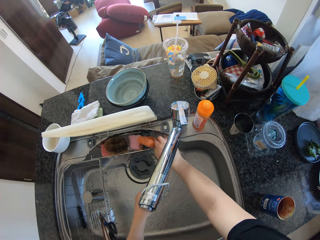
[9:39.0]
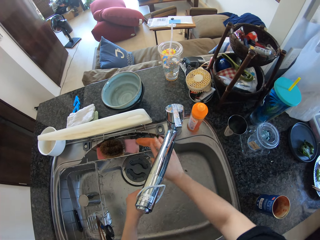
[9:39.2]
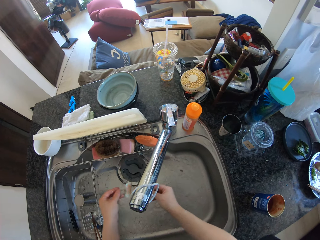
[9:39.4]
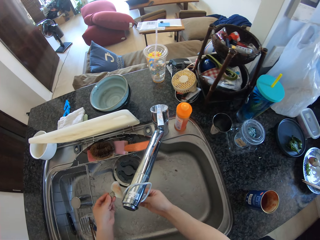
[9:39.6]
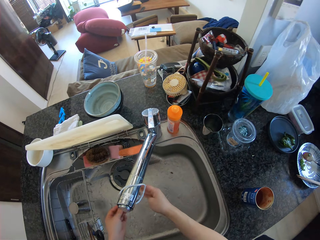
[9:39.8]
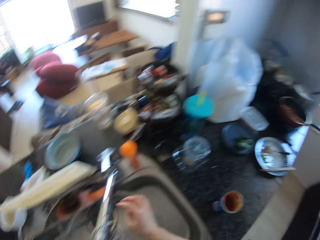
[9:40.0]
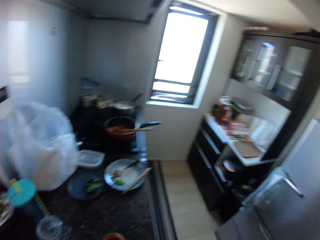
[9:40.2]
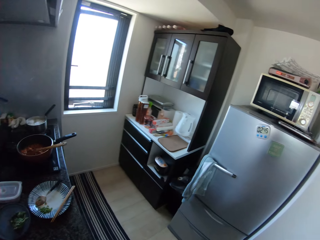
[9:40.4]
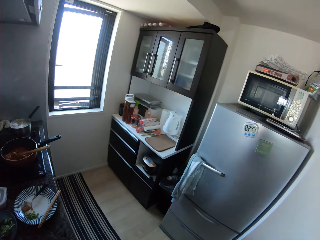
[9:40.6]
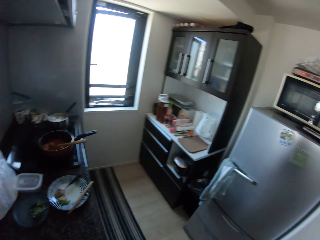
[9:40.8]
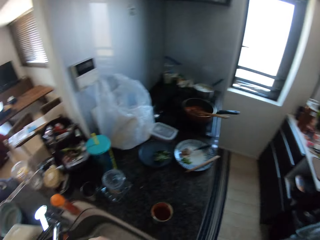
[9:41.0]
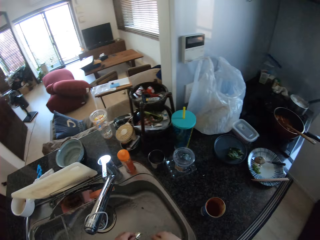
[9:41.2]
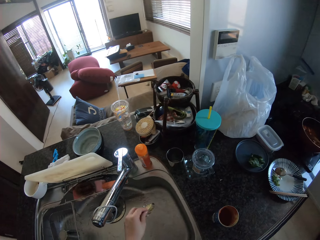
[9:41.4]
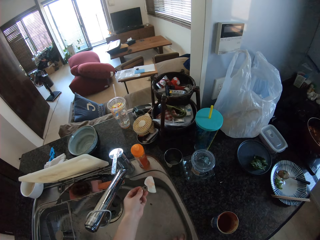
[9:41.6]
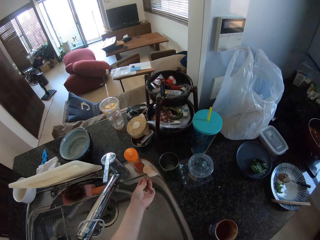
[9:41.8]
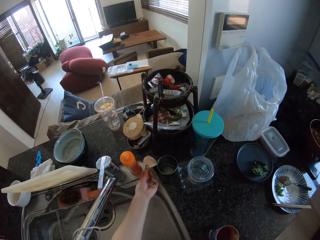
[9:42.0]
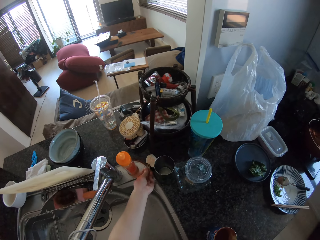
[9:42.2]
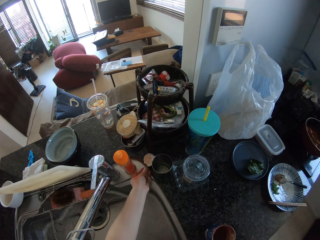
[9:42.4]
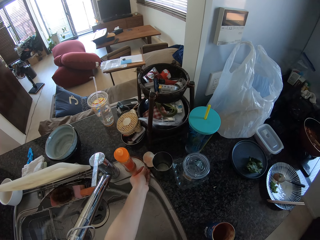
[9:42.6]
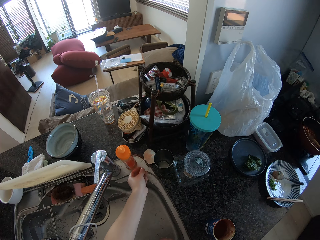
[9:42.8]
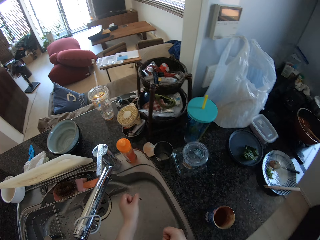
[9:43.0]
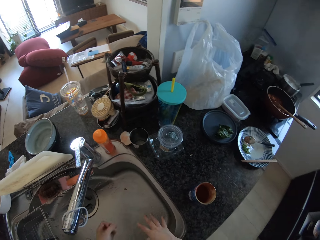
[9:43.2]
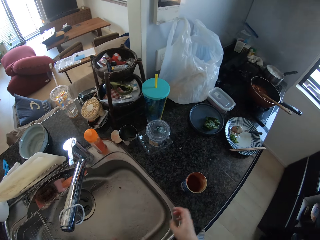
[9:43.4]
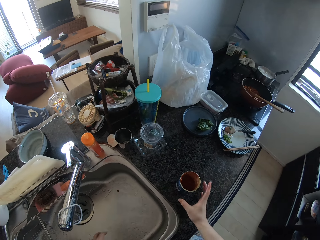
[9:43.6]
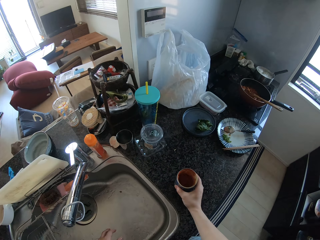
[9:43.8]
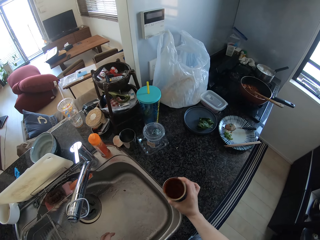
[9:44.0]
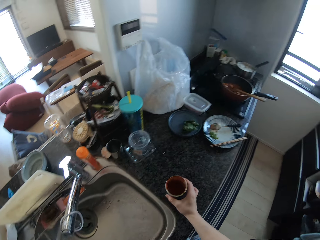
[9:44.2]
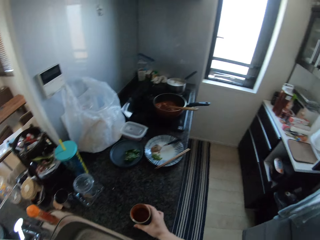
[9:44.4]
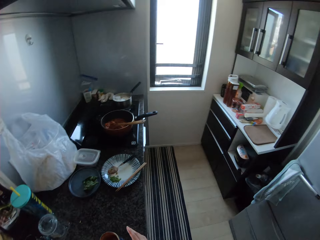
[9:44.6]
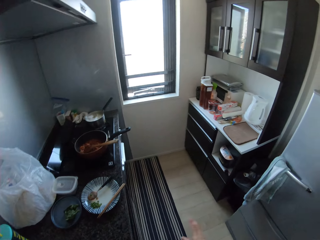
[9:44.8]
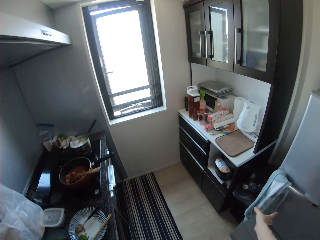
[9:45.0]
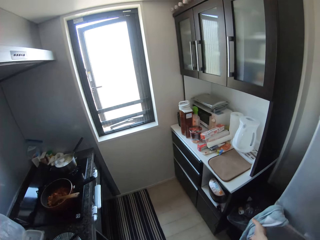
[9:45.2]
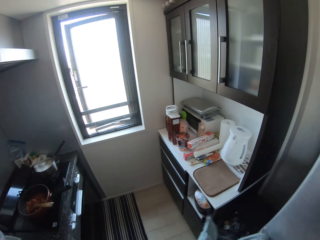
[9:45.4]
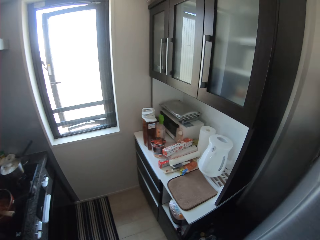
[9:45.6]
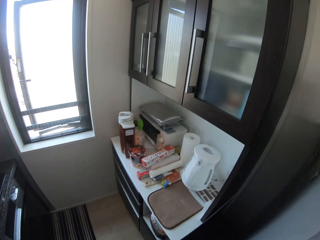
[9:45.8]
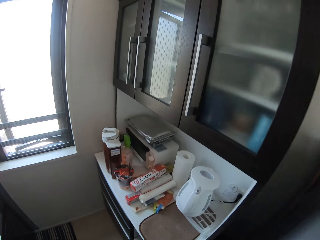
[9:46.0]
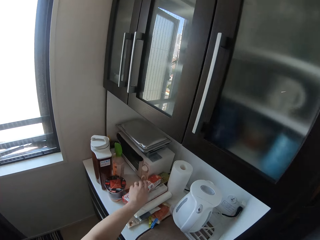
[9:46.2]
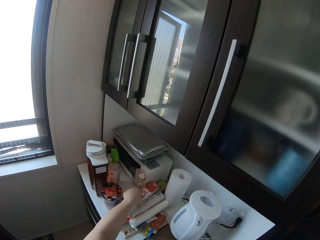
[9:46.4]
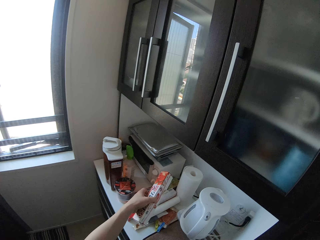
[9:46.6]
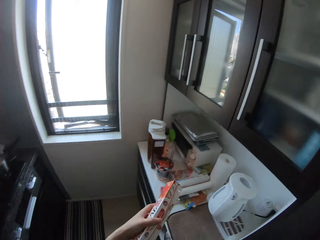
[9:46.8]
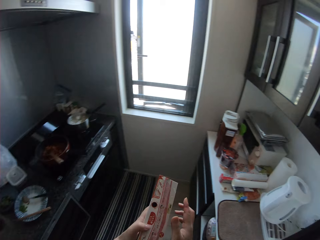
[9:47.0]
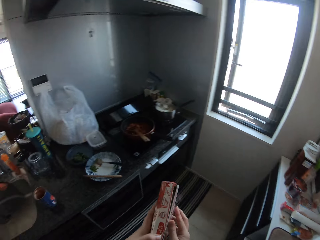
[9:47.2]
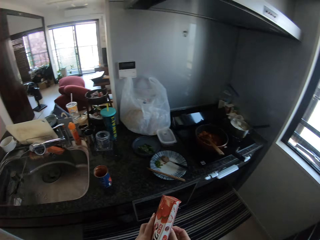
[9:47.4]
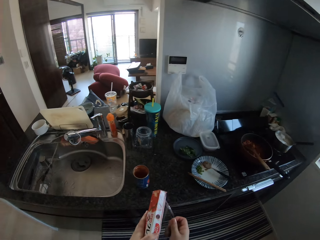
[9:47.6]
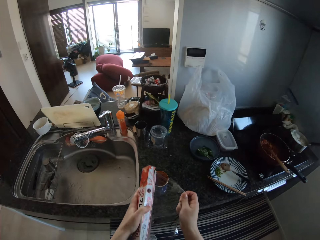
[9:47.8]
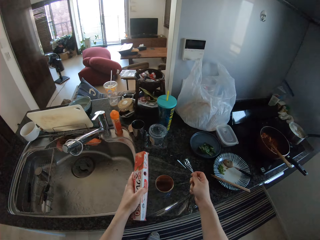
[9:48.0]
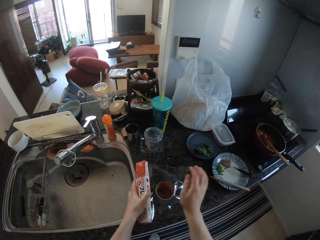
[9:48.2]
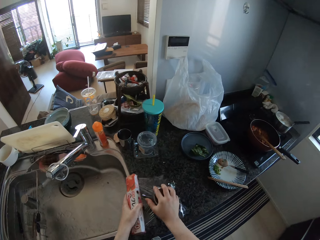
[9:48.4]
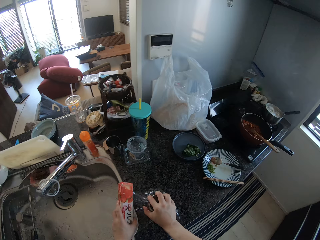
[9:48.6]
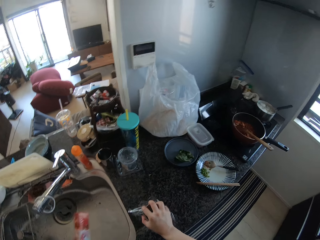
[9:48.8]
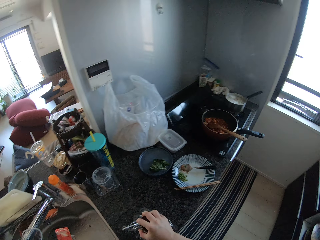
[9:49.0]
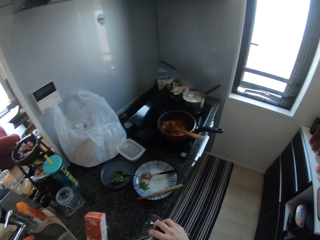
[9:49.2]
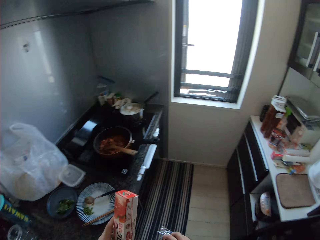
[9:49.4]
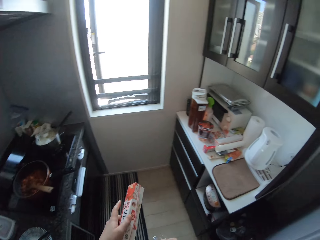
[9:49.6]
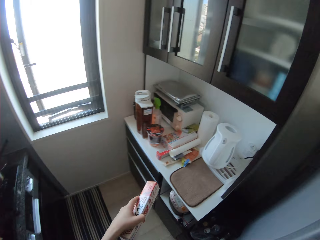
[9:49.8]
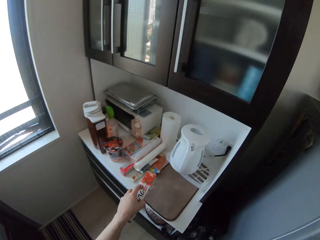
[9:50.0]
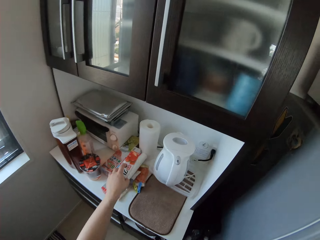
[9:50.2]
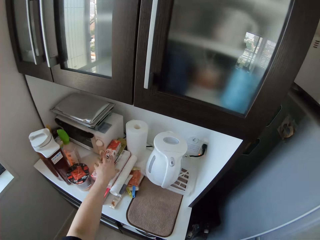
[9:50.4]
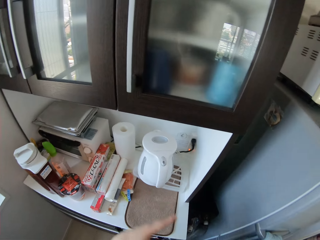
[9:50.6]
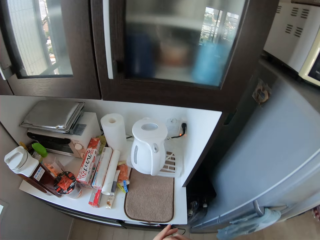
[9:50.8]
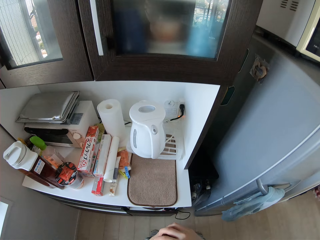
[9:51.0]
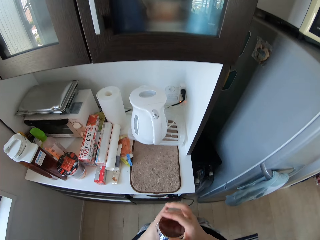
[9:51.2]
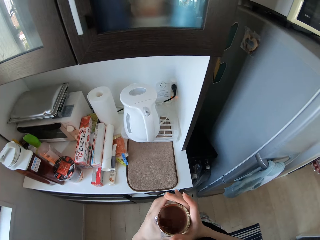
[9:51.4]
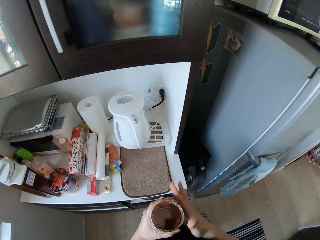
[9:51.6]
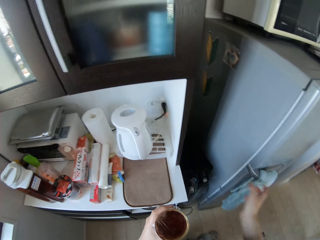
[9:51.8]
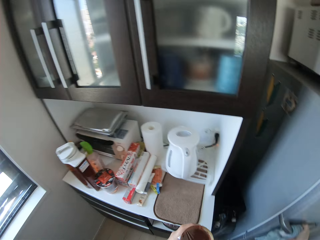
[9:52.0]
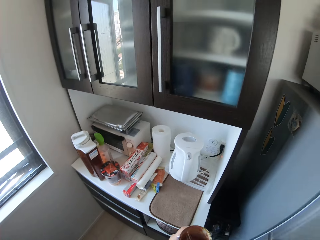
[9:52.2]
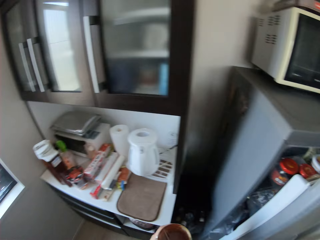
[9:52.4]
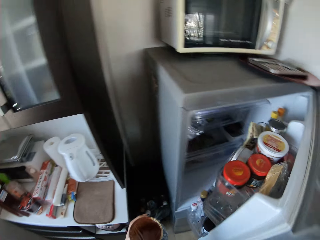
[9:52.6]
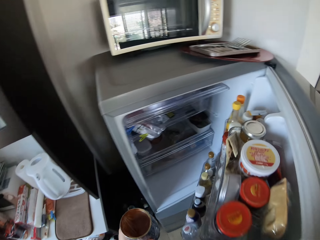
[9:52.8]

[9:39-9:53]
The camera wearer drops the sponge on the sink. She rinses the cover of the tin under the running water from the tap. She rinses her right hand under the running water from the tap. She looks around the house. She places the cover of the tin in her left hand on the kitchen sink. She picks up the tin from the kitchen table with her right hand. She places the tin on the table. She touches a cloth on the door of a refrigerator with her right hand. She picks up a box from the table with her left hand. She pulls out cling film from the box with her right hand. She covers the tin with the cling film. She cuts a portion of the cling film from the box. She picks up the tin from the table with her right hand. She places the box in her left hand on the table. She passes the tin from her right hand to her left hand.

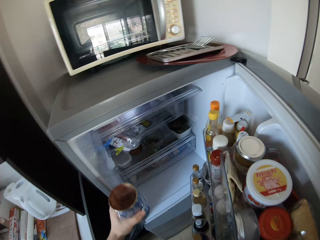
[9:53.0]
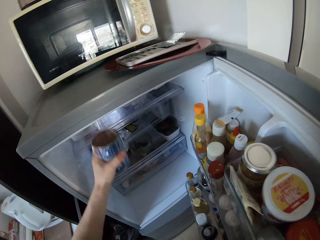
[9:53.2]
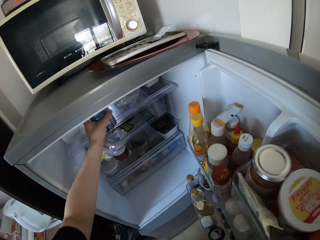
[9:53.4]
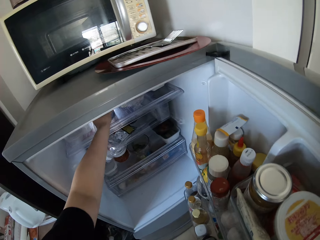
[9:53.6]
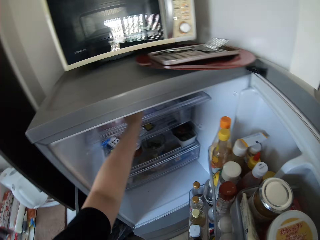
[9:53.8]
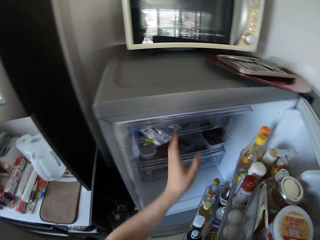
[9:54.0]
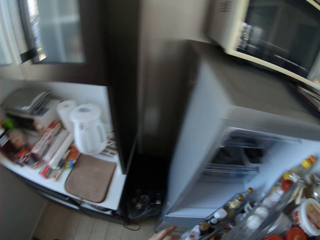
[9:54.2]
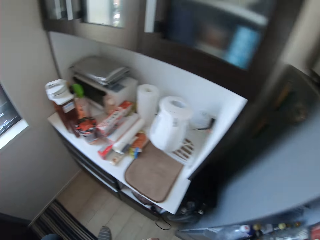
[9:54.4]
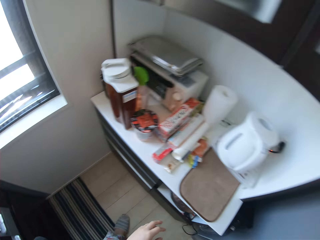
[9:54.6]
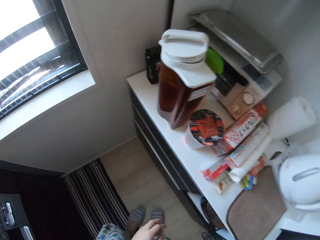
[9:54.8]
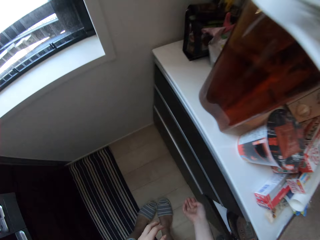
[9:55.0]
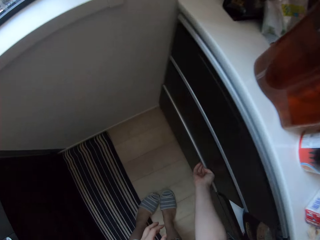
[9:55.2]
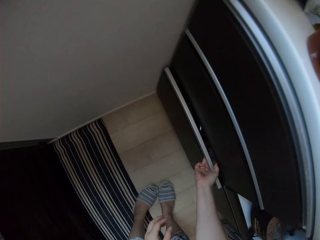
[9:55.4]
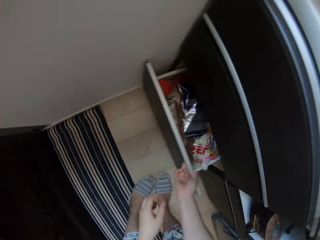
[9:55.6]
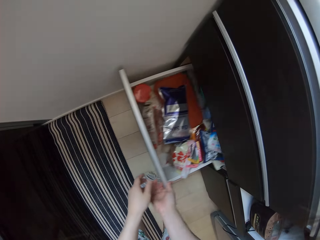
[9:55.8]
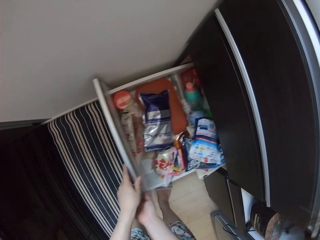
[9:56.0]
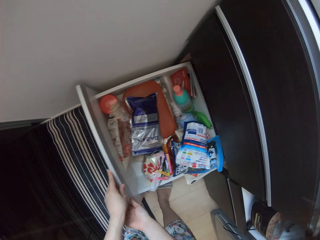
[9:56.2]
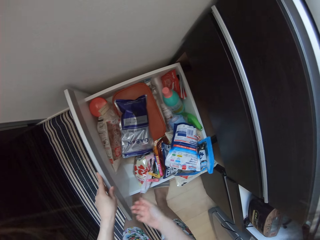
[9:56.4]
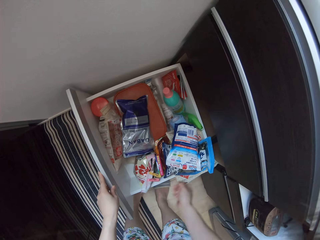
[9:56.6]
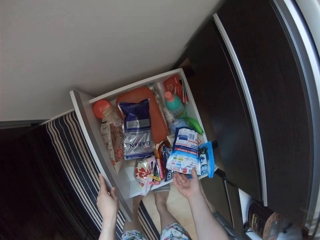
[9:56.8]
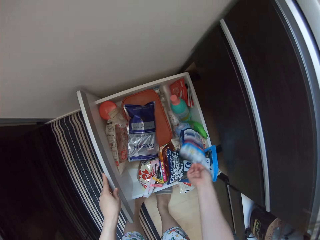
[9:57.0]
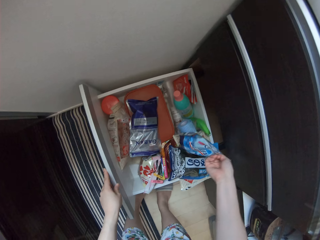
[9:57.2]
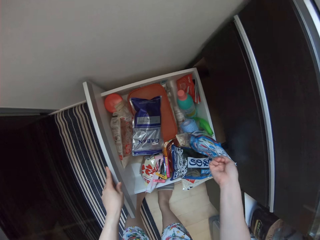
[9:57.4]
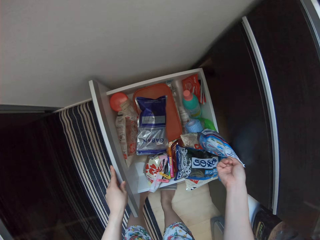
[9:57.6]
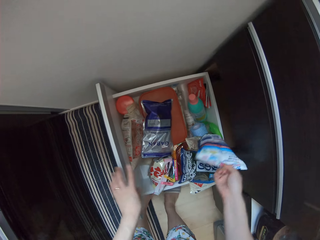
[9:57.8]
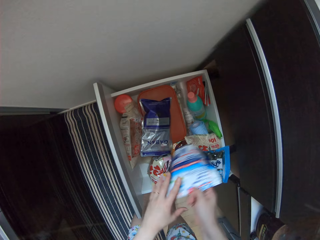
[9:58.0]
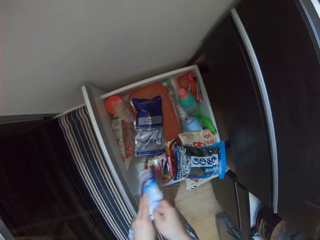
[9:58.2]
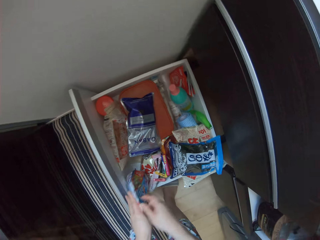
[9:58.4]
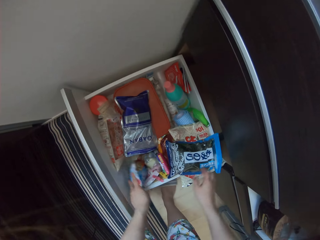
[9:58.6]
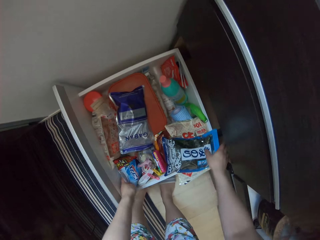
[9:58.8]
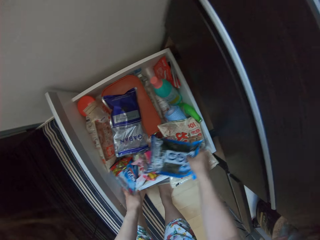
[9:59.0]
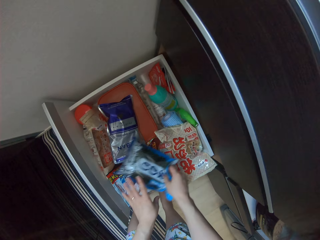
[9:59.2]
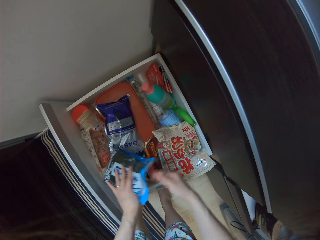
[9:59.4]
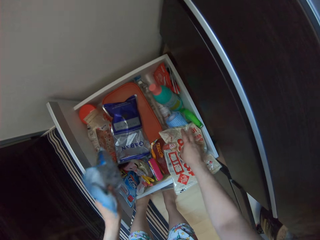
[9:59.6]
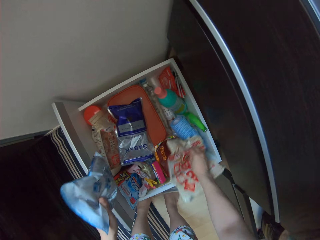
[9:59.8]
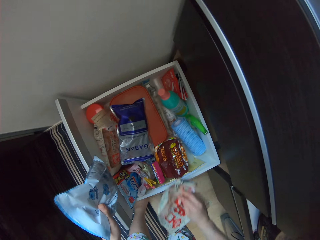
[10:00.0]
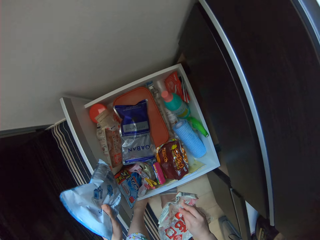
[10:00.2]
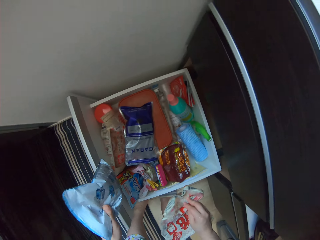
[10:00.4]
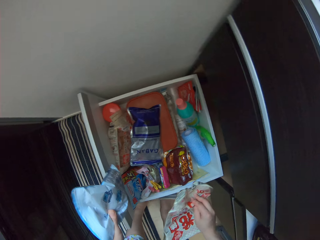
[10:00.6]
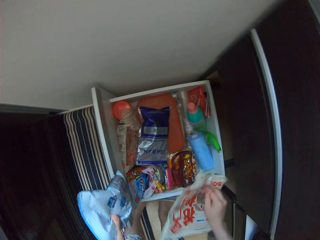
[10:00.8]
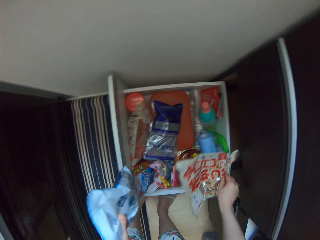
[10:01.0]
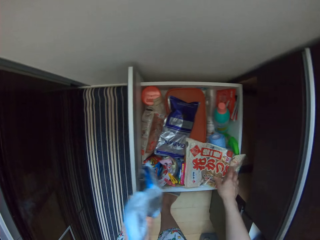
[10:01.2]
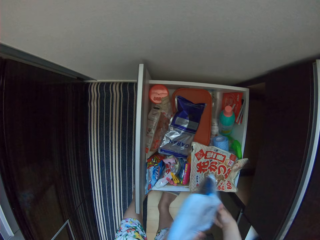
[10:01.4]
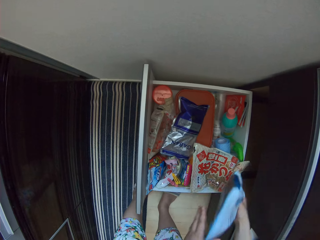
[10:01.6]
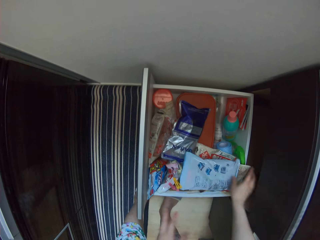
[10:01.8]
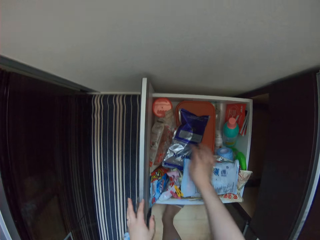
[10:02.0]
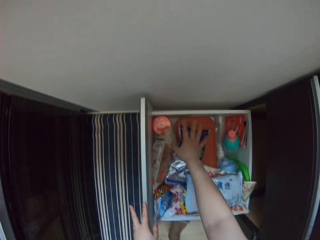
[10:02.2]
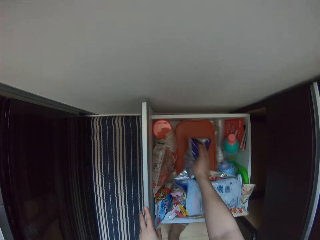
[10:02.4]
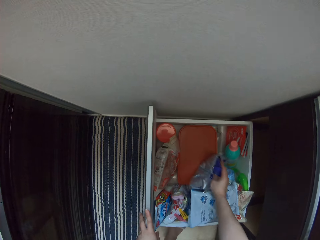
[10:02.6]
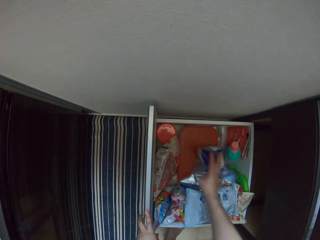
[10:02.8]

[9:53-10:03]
The camera wearer places the tin into the refrigerator. She opens a drawer with her right hand. She picks up a packet from the drawer with her right hand. She passes the packet from her right hand to her left hand. She places the packet into the drawer. She picks up the packet from the drawer with her right hand. She holds the packet in her left hand. She picks up a wrapper from the drawer with her right hand. She drops the wrapper into the drawer. She passes the packet from her left hand to her right hand. She drops the packet in the drawer. She moves the packet in the drawer with her right hand.
